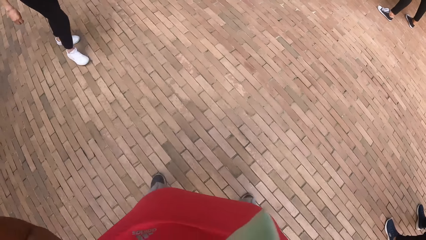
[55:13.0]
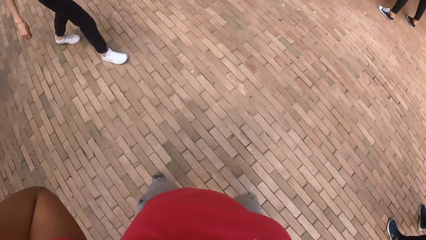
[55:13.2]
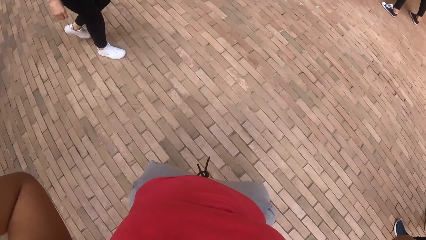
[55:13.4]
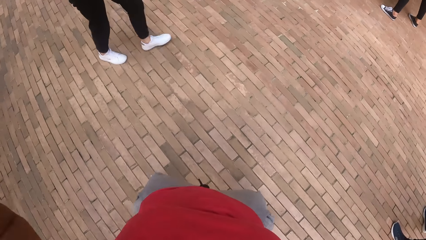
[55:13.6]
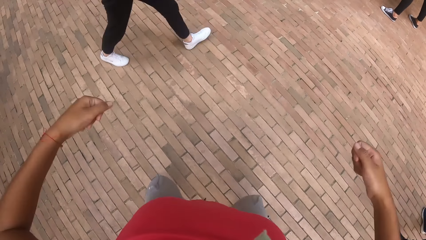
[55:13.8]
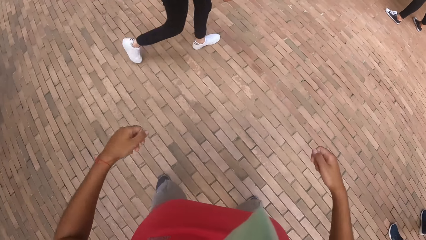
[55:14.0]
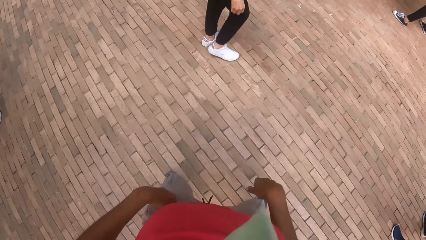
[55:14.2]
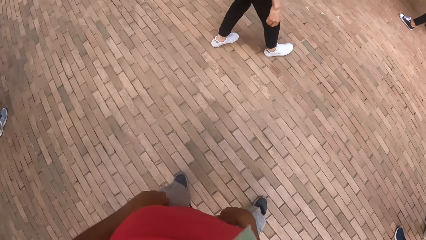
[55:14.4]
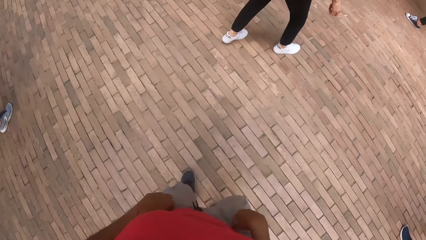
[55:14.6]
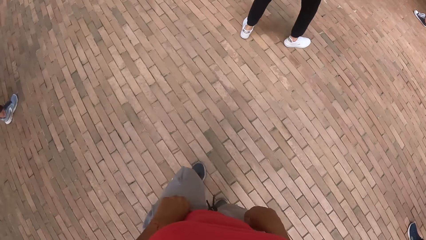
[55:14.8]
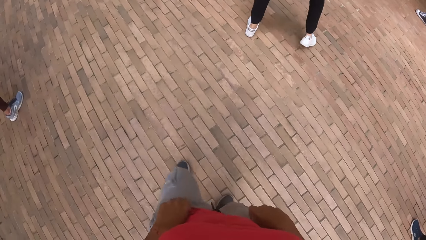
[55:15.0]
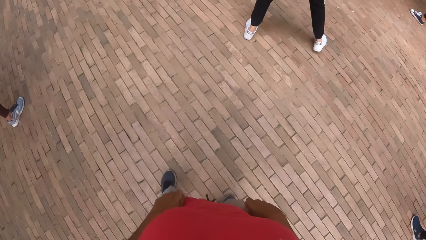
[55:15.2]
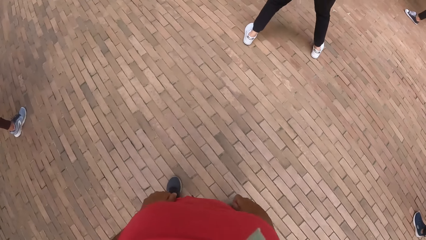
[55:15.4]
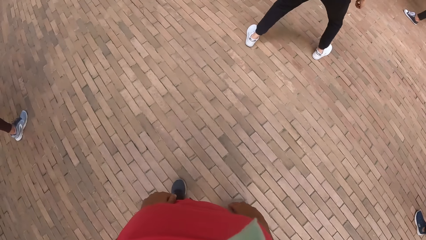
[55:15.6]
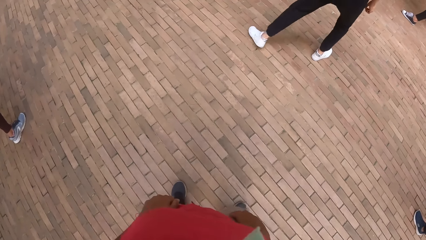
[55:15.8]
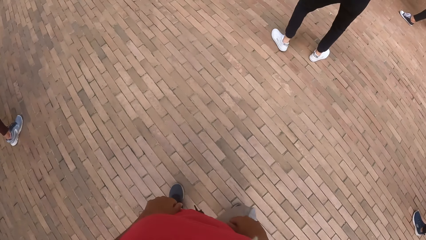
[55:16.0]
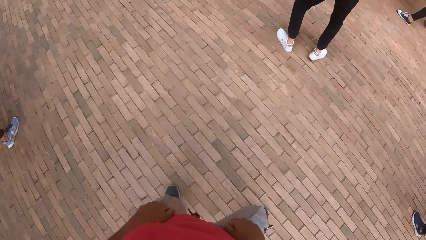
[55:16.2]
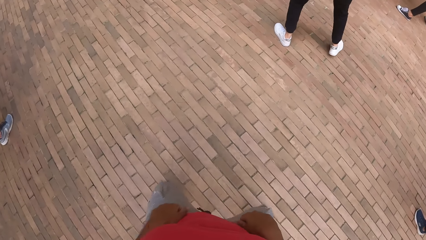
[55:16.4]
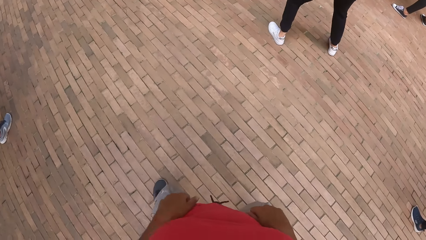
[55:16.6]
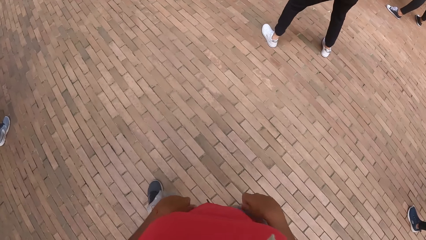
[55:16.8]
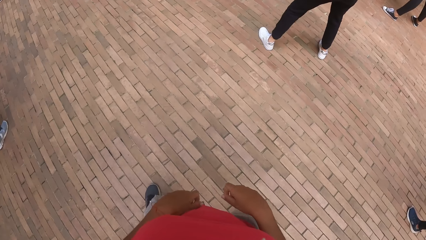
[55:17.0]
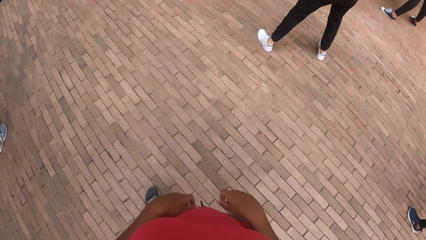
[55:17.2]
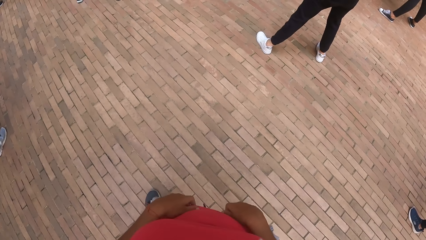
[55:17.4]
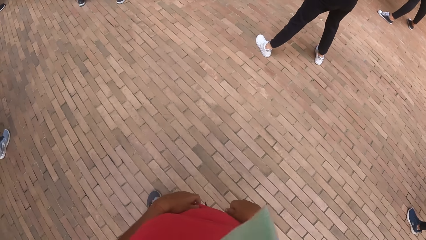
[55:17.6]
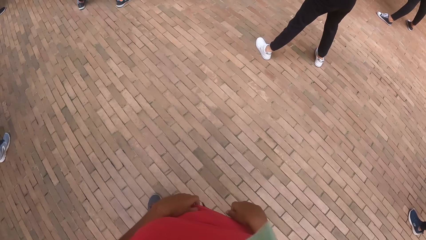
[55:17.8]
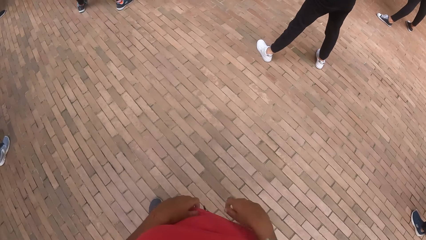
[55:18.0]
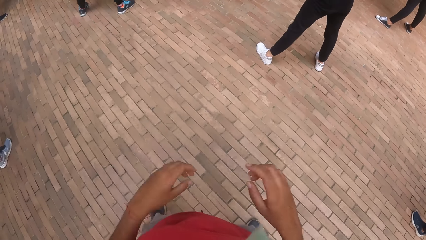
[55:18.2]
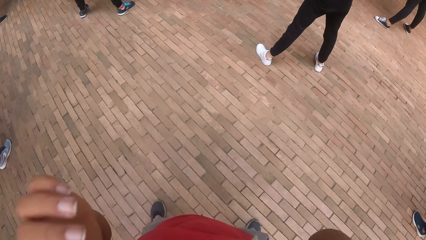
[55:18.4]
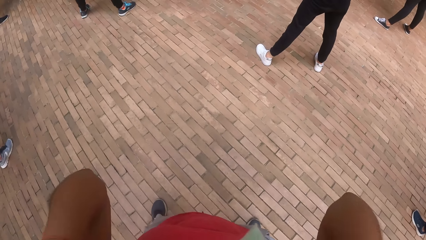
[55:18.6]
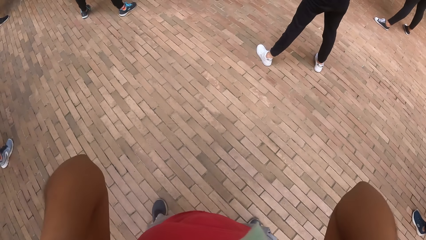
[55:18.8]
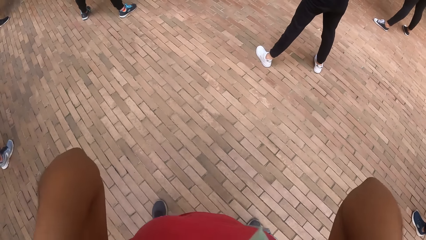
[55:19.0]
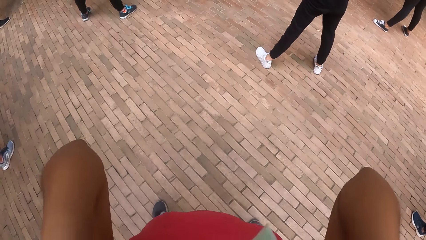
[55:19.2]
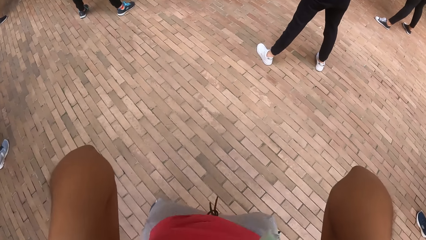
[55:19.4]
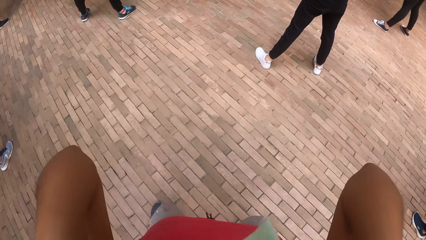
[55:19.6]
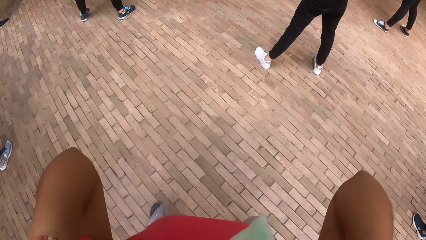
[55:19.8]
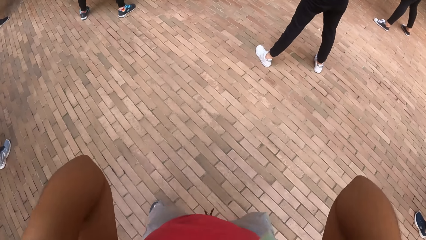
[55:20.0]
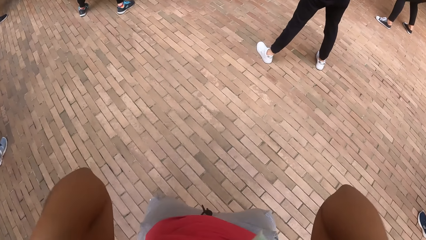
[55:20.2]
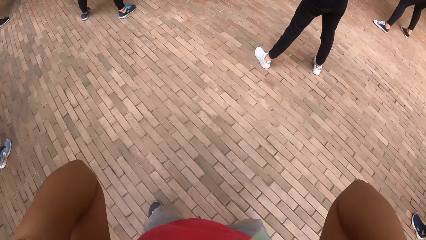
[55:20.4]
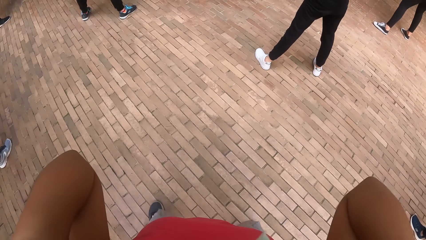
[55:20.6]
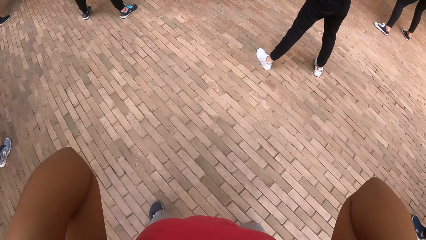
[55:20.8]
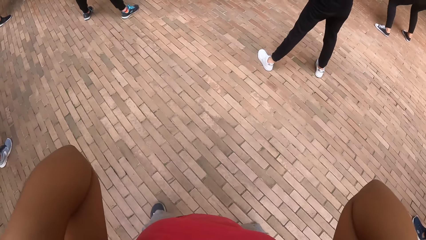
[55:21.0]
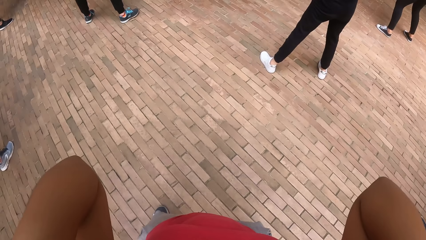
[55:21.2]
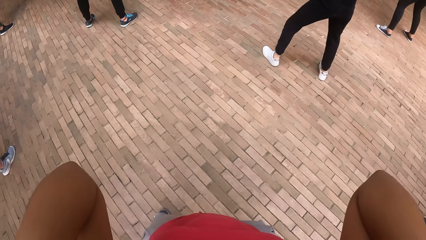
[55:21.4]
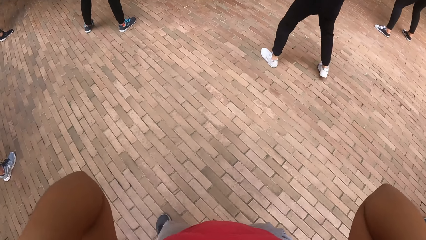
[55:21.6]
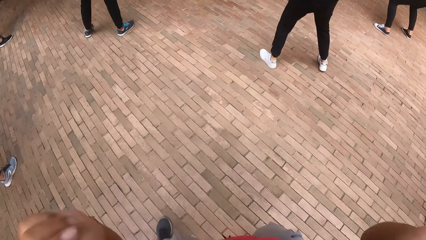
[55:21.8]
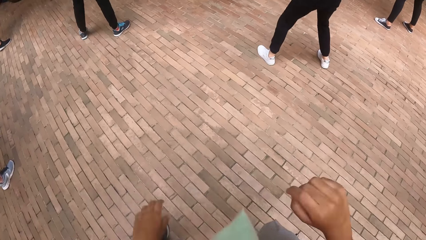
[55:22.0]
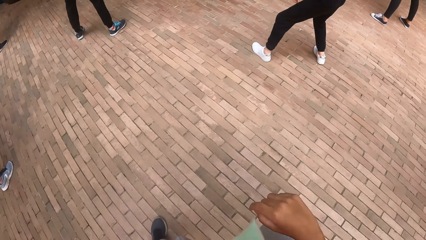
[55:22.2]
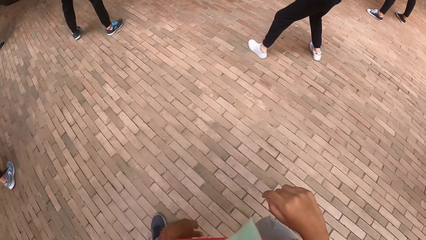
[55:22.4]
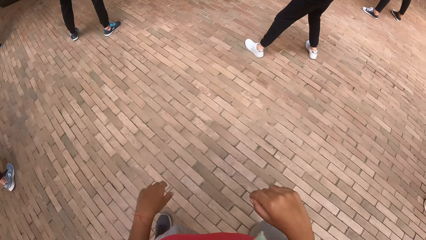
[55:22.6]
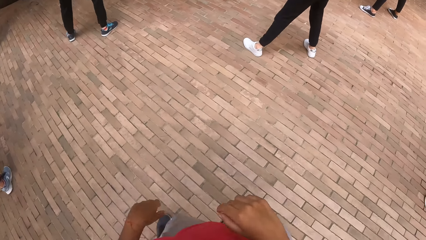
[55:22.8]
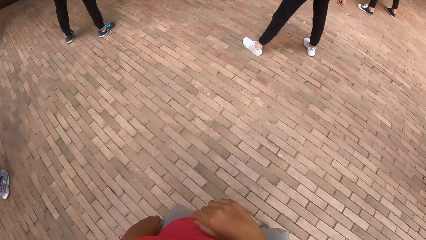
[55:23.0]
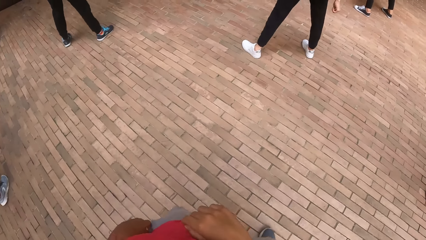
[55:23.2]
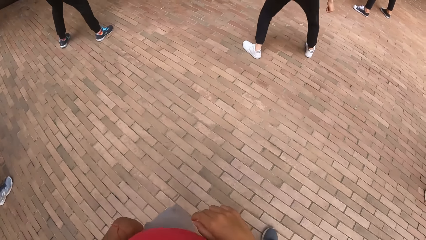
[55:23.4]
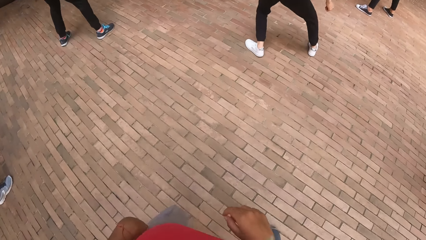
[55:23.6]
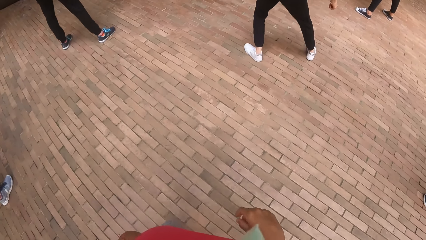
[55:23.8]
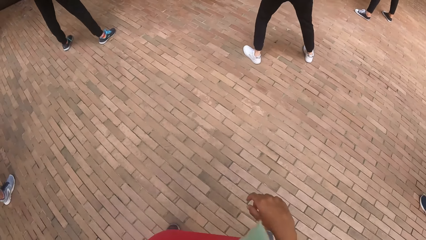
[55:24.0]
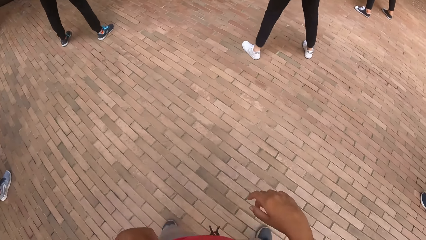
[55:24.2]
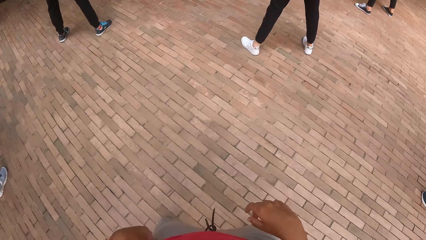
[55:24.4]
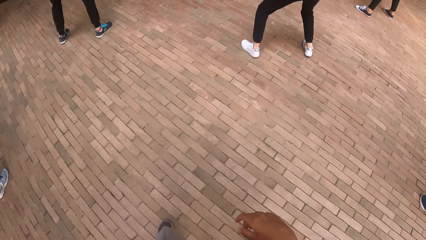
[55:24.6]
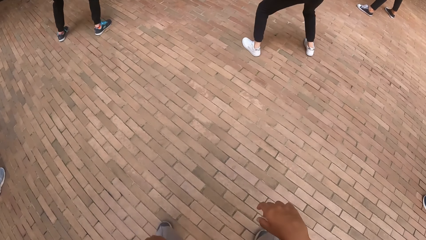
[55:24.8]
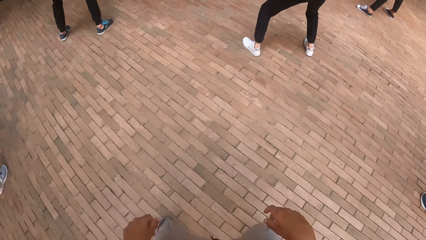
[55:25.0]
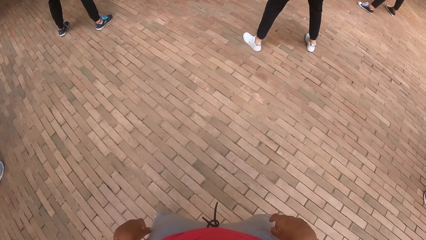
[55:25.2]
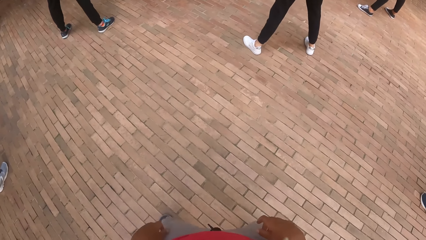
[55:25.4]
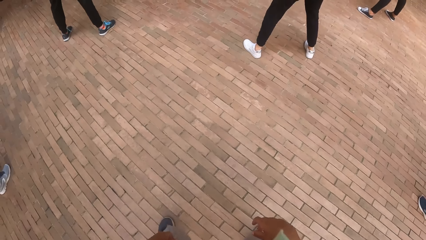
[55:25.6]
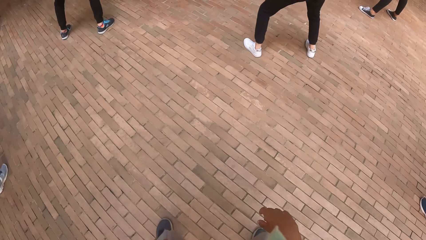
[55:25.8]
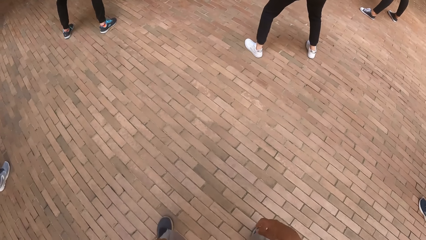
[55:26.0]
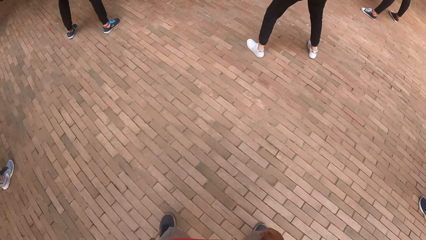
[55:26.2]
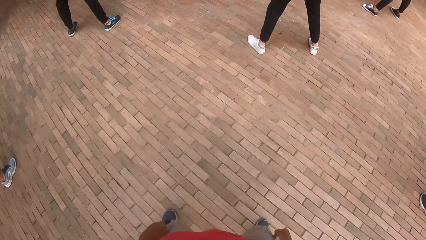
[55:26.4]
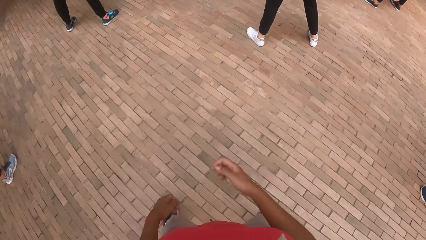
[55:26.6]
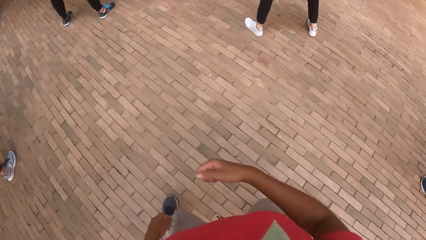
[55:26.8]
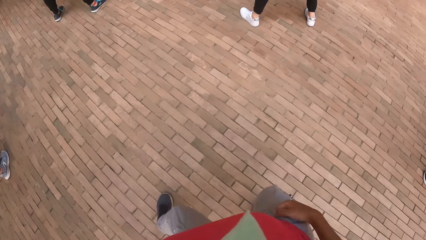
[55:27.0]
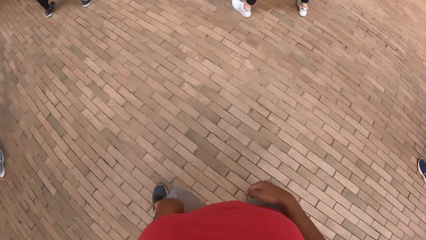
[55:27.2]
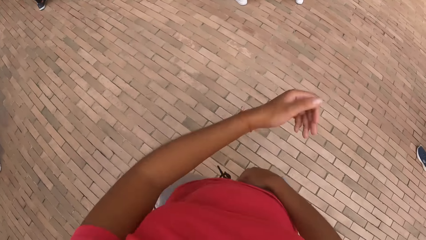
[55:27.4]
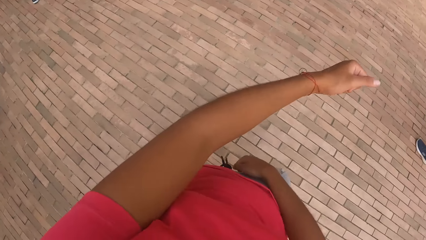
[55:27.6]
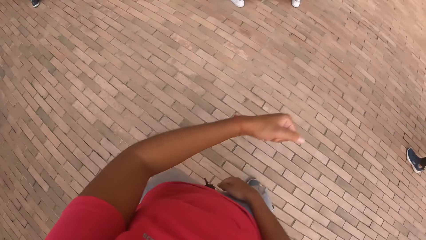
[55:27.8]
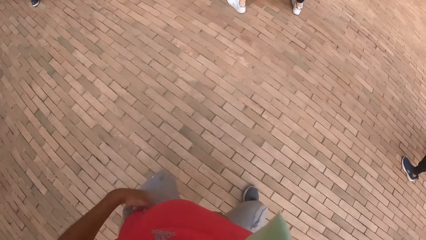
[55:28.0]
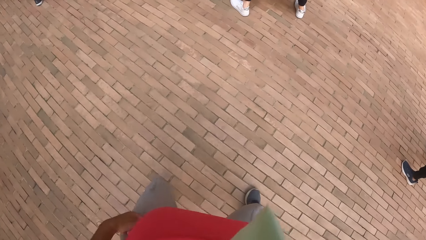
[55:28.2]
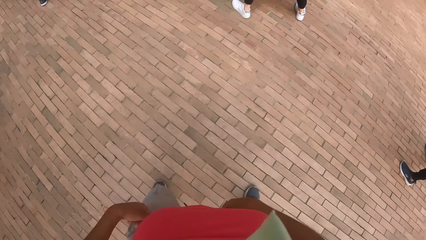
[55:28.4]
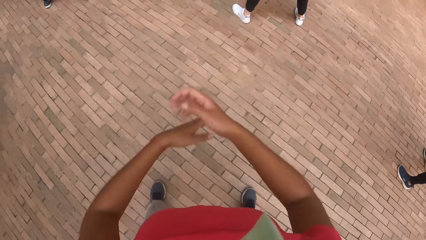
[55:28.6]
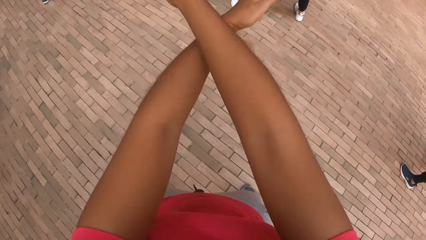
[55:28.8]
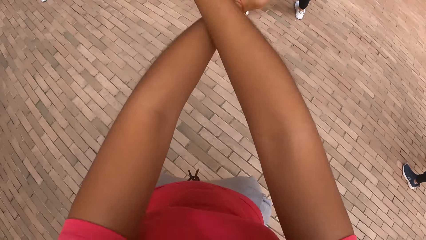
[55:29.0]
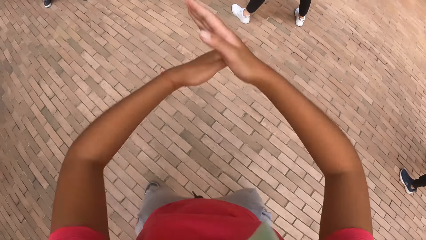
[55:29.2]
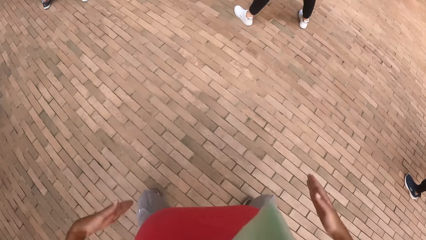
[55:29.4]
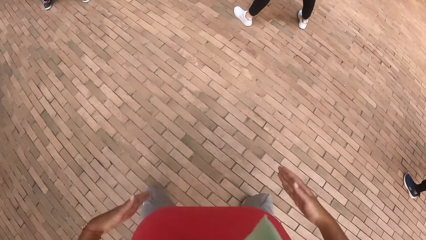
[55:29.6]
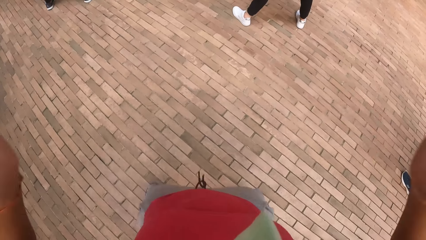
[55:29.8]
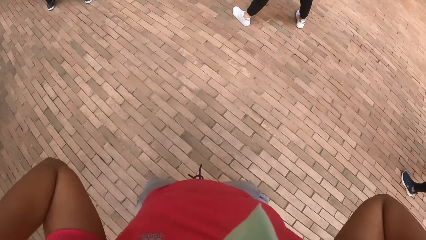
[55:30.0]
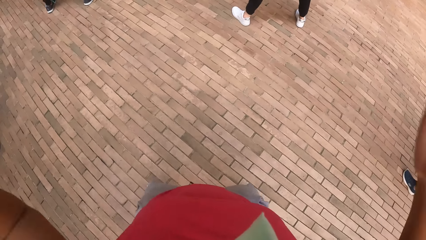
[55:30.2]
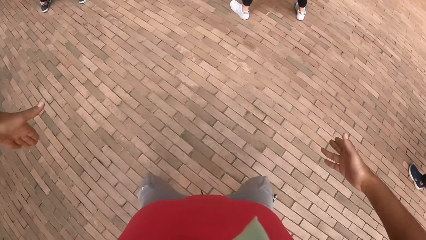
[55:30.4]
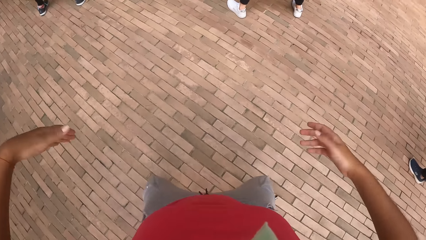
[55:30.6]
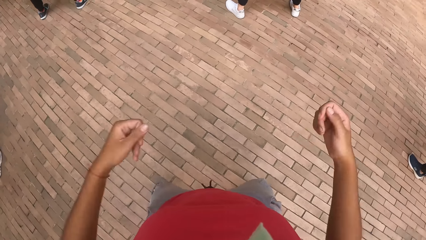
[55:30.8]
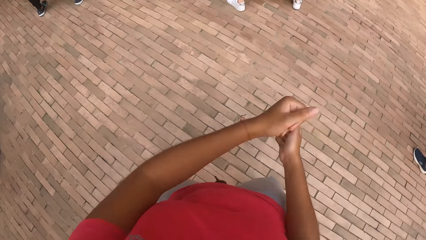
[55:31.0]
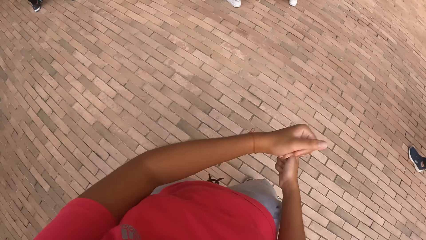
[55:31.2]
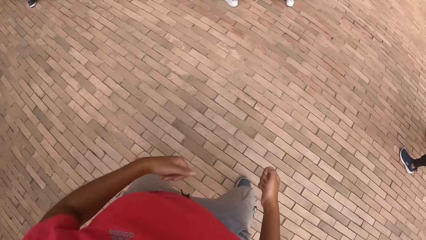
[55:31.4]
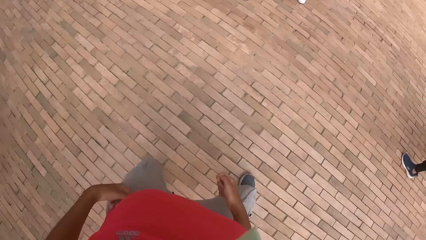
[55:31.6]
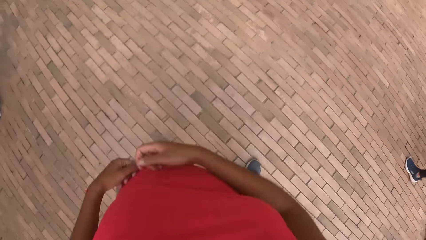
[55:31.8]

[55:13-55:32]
The camera wearer adjusts her trousers with both hands. She dances. She adjusts her eye glasses with both hands. She raises her hand up. She dances. She dances.
